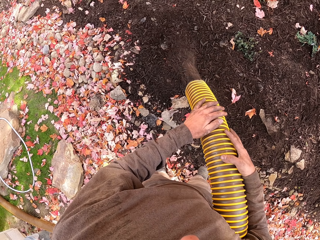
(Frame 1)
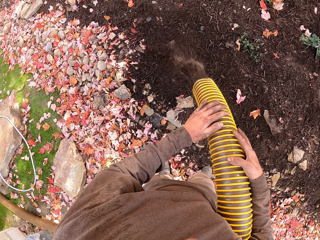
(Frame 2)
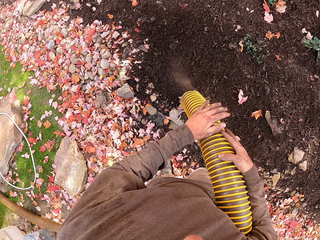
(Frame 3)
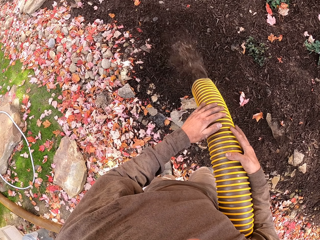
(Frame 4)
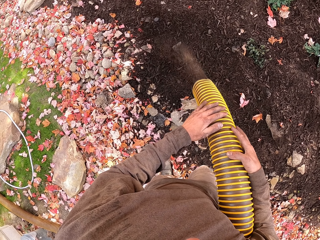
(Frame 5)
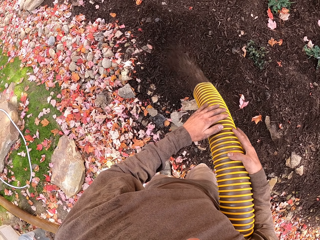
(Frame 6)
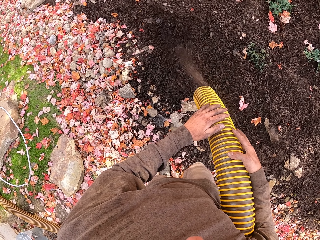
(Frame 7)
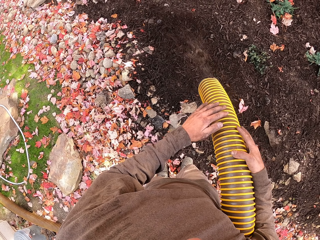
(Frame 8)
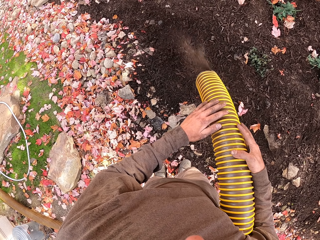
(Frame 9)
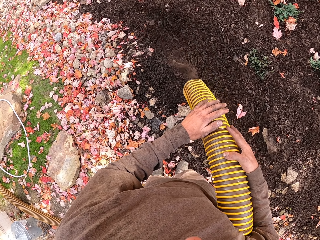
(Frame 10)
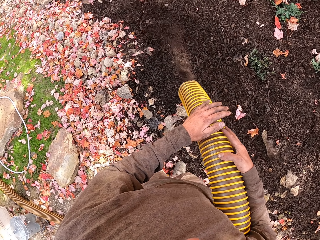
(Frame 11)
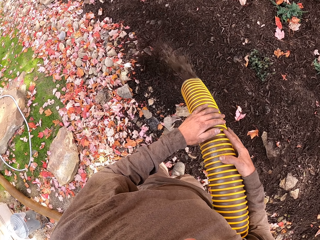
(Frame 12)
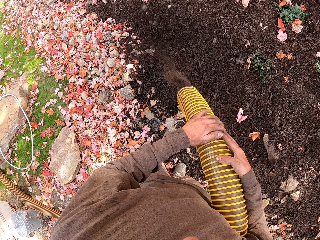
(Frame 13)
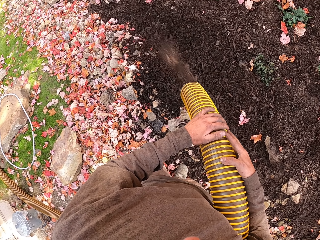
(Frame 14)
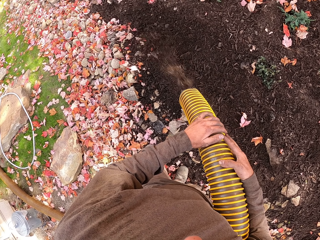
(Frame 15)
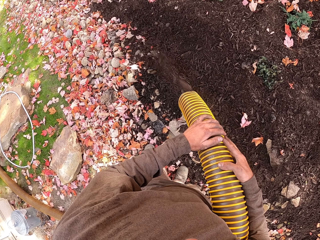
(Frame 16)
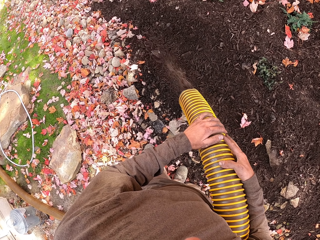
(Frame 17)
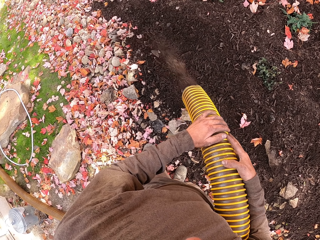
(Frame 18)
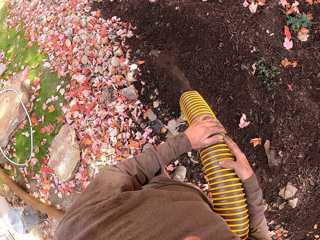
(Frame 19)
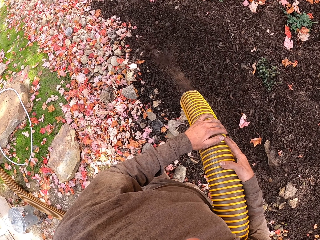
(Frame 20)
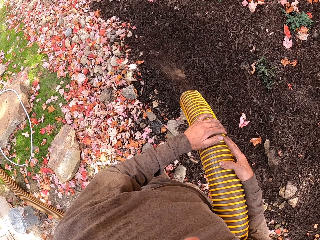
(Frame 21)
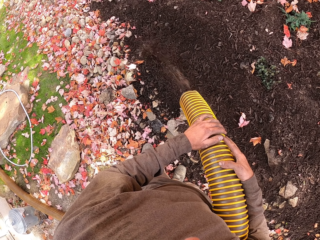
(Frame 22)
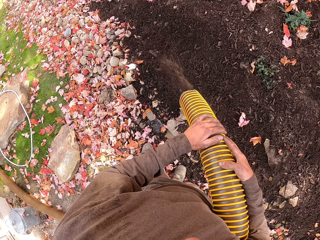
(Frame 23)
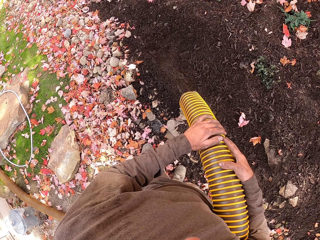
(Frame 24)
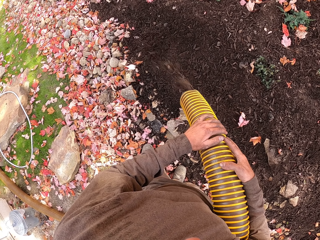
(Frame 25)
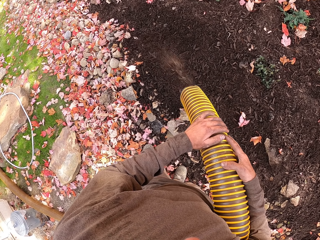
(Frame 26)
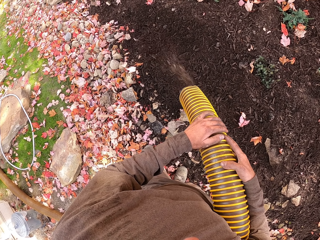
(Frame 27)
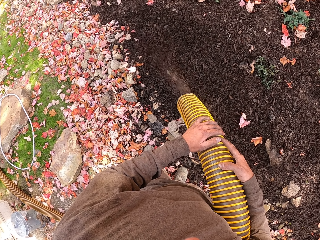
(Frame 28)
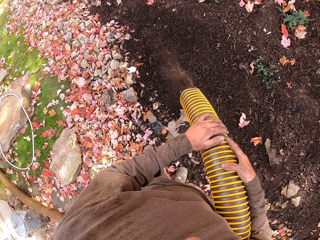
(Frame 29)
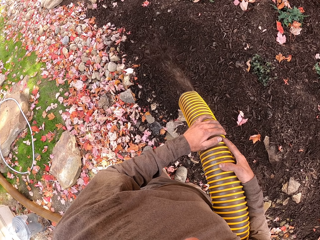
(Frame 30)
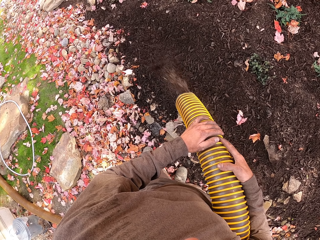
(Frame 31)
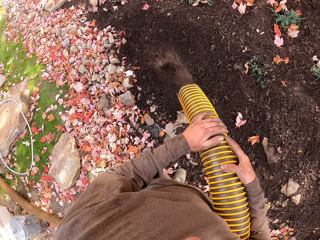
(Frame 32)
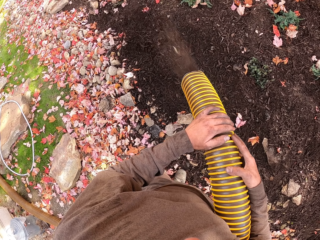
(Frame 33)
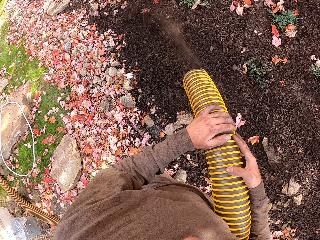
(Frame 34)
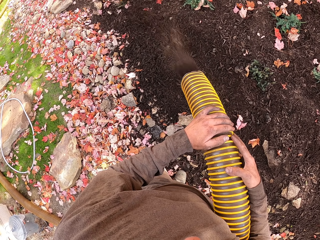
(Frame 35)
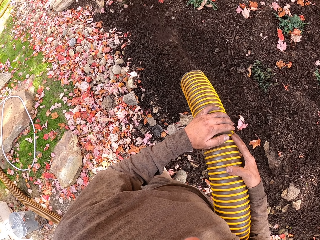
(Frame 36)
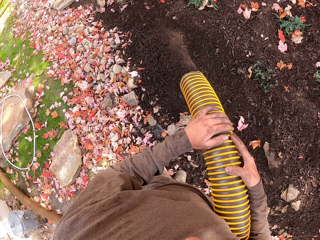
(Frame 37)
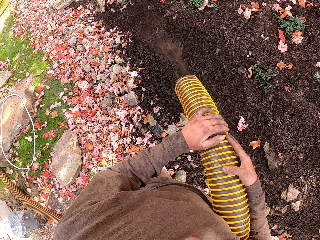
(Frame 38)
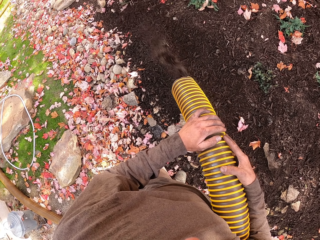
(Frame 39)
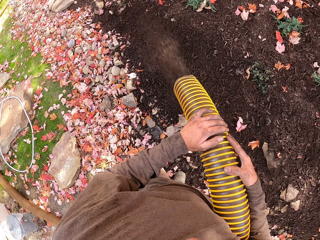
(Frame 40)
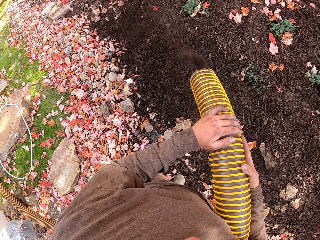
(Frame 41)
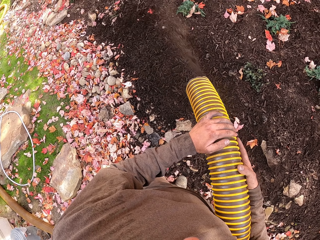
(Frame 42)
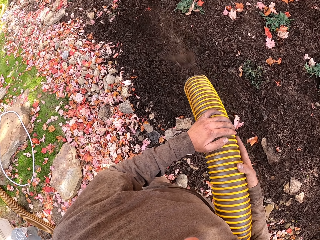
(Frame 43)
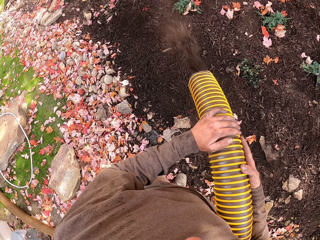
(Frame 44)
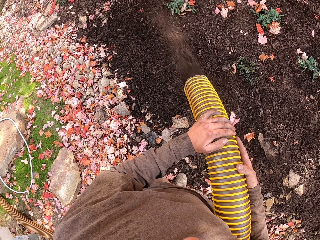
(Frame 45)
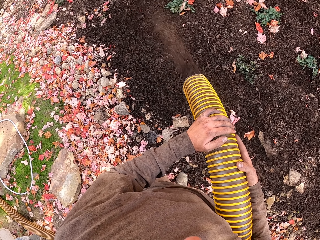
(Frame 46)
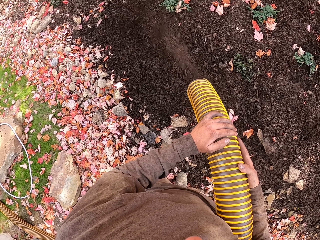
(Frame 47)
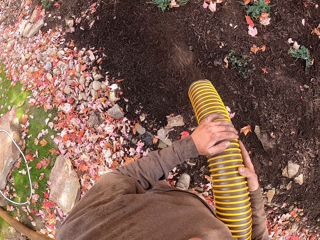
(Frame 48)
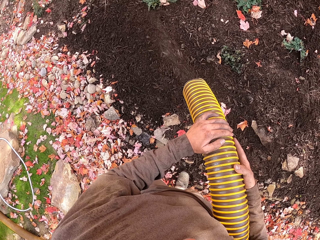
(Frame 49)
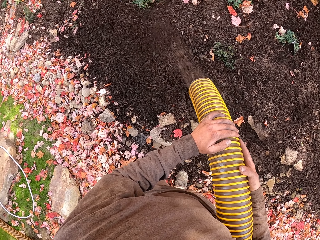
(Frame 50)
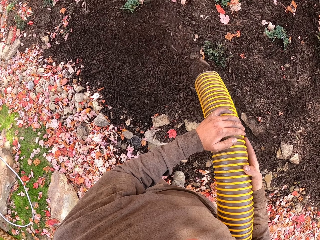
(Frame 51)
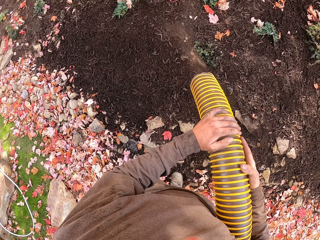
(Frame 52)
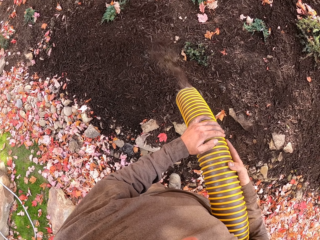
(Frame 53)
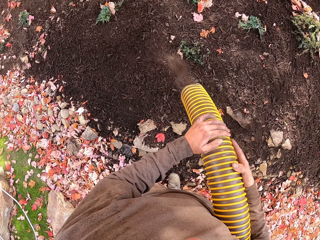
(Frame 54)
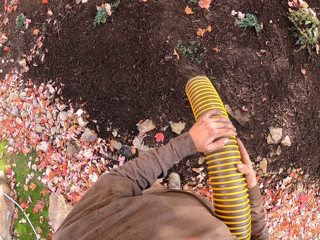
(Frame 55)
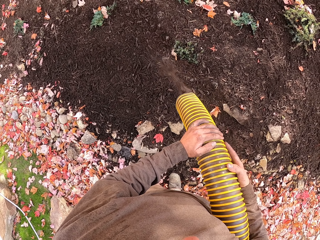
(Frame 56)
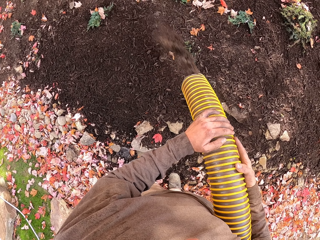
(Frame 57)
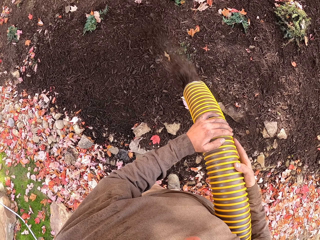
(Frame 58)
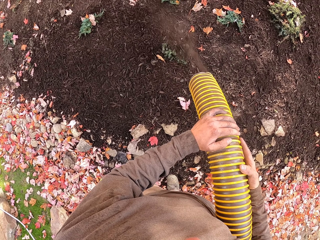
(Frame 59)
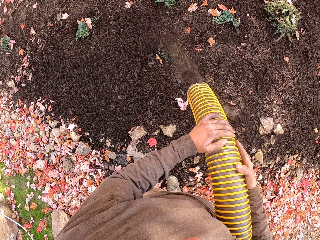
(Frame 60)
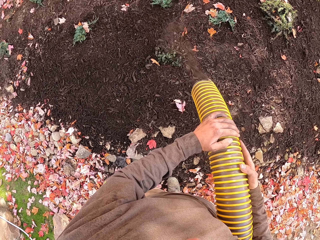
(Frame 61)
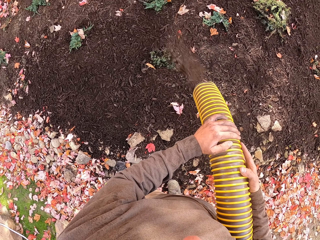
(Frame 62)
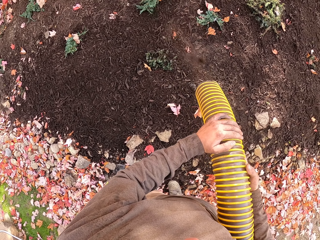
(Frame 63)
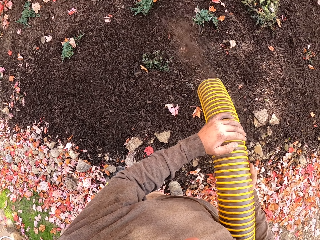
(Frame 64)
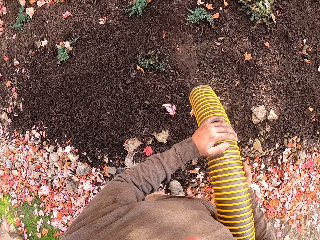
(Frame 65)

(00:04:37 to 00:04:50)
The camera wearer moves their hands. They swing the pipe.

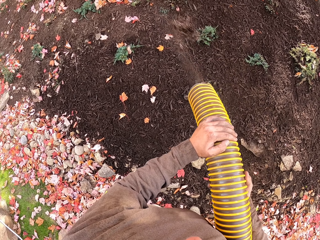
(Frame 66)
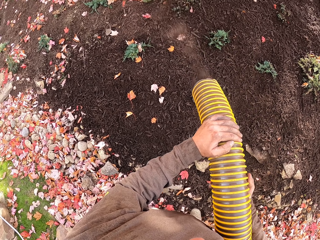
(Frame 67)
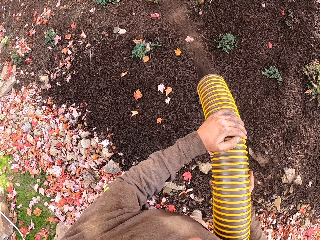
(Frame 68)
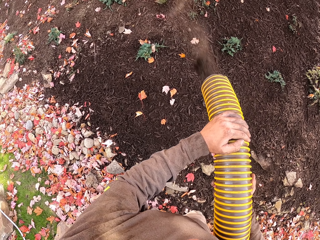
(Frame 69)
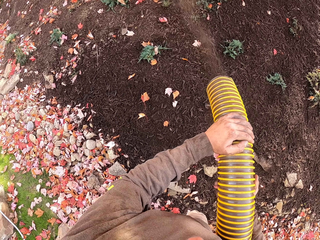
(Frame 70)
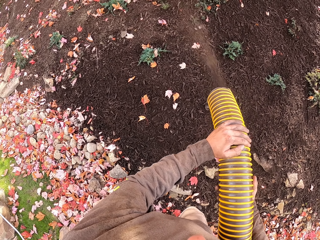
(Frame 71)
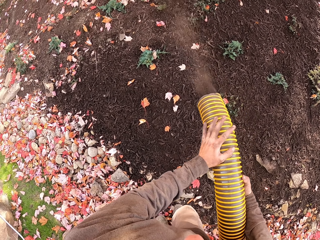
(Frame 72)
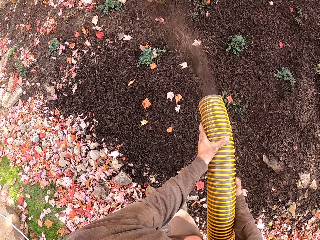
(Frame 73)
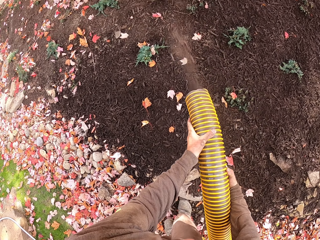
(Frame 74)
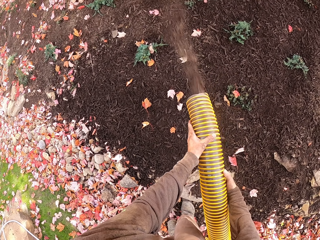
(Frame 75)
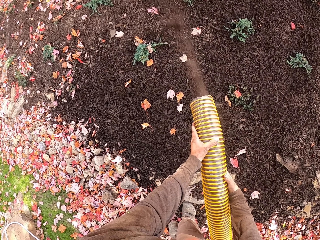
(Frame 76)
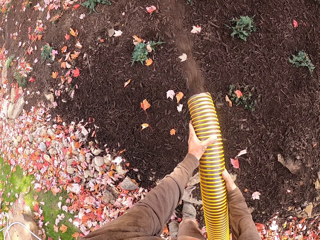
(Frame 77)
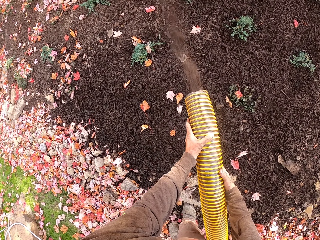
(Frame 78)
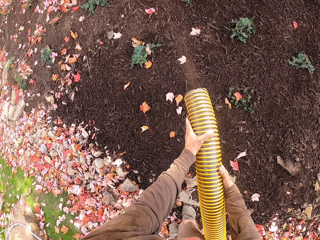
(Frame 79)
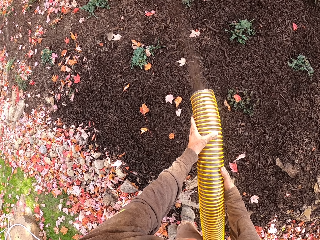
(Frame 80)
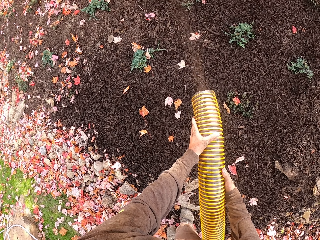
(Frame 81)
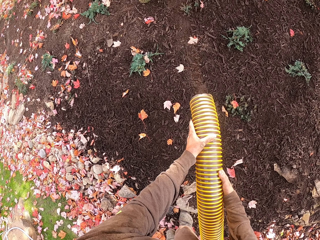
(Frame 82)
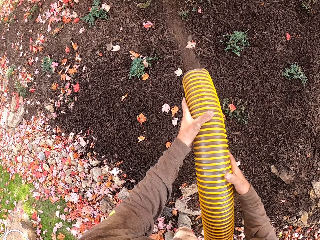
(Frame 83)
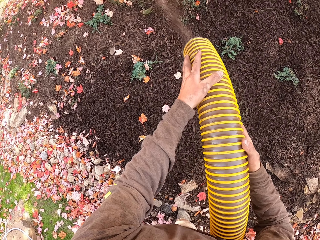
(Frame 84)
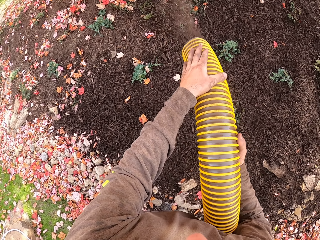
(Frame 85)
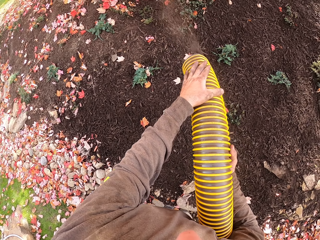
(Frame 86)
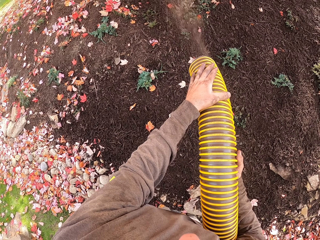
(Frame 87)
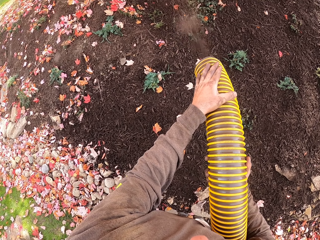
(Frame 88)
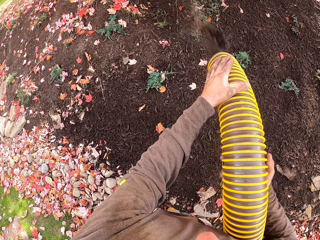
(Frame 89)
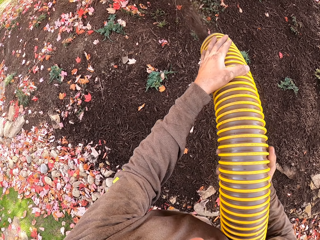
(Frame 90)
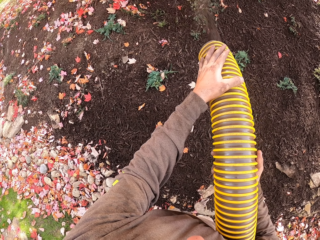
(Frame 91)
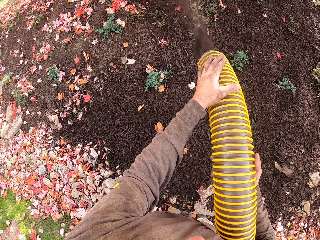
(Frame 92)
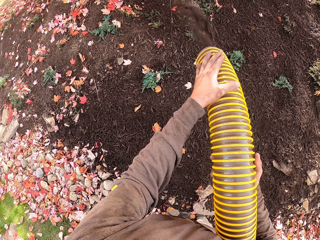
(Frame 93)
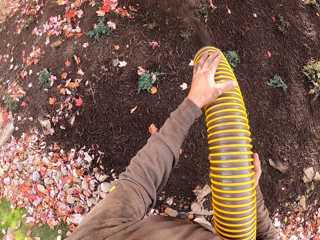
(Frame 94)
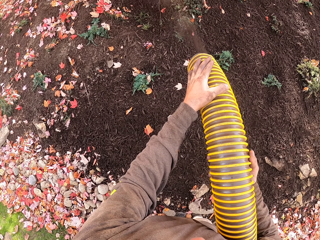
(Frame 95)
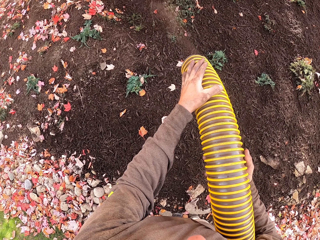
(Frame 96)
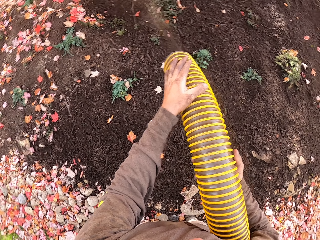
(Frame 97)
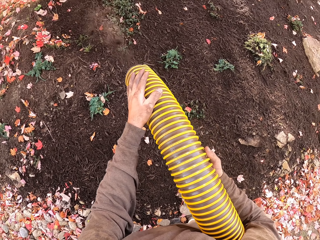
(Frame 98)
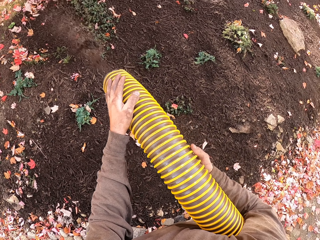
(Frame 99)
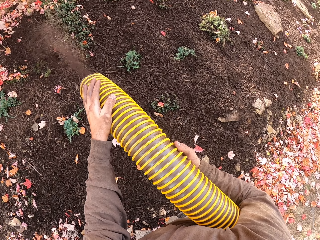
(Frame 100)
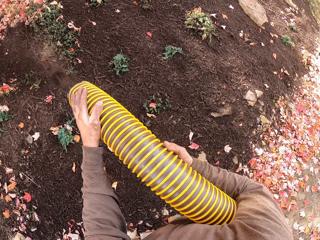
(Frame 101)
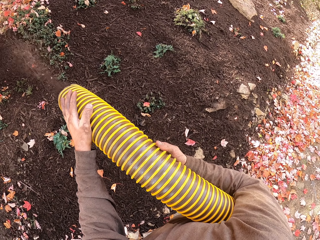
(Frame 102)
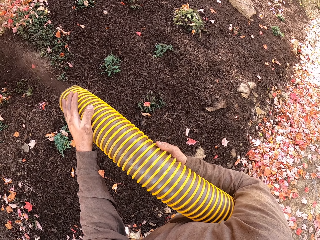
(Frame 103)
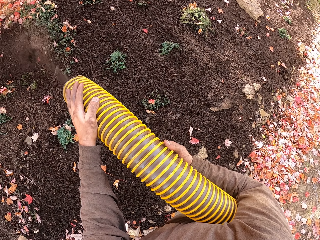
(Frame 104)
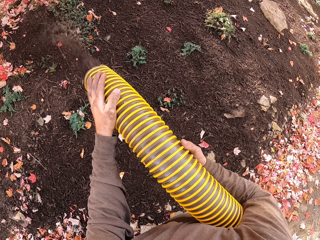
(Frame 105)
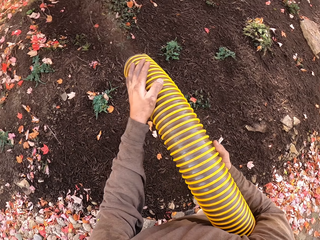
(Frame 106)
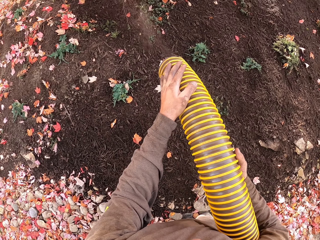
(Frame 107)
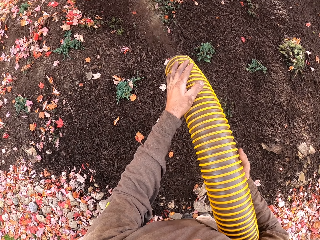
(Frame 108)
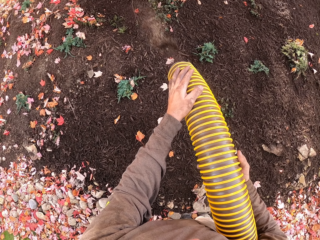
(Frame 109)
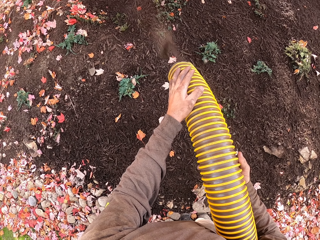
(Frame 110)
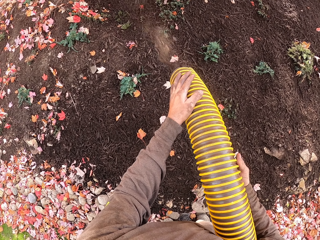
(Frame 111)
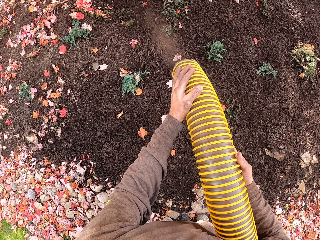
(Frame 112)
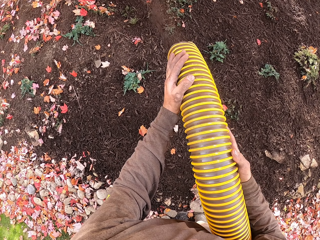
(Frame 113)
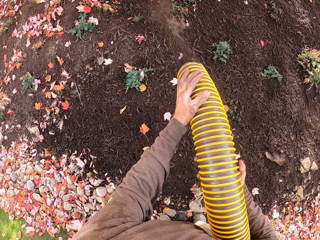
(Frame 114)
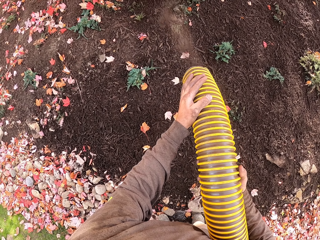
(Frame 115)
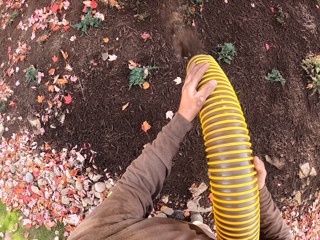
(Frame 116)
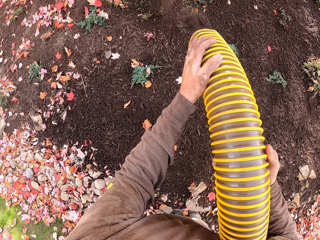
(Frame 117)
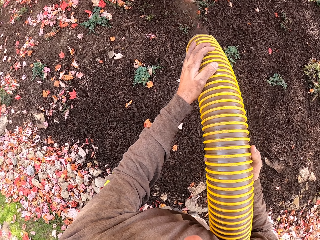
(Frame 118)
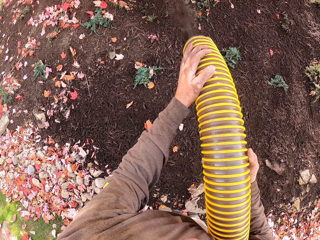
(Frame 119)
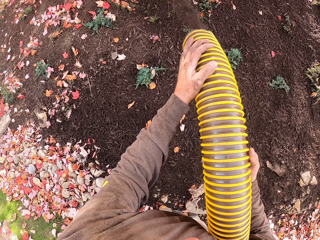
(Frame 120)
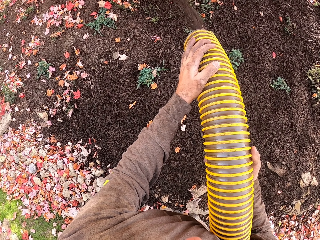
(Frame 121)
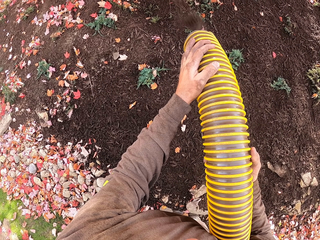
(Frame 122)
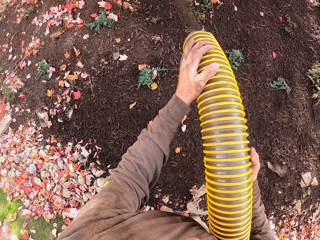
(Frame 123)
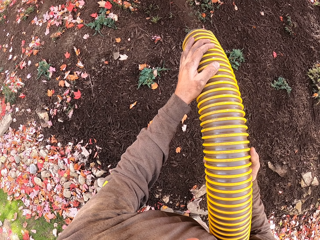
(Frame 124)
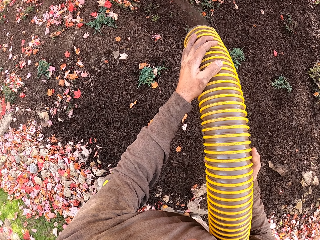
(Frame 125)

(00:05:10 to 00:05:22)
The camera wearer moves their hand. They lift the pipe. They look left. They cover the soil with mulch using a mulch blower. They look forward. They cover the soil with mulch using the mulch blower.
